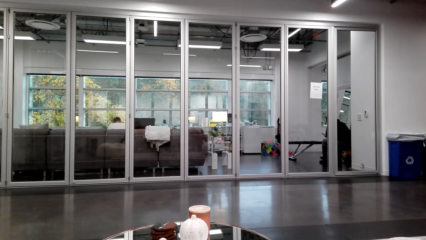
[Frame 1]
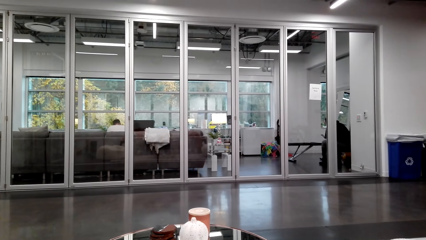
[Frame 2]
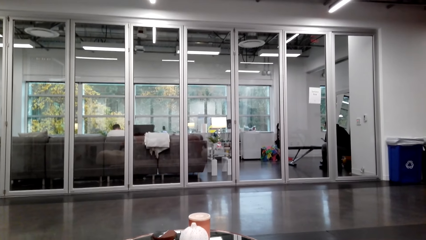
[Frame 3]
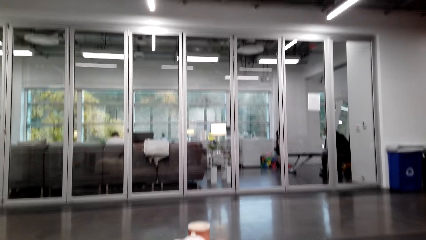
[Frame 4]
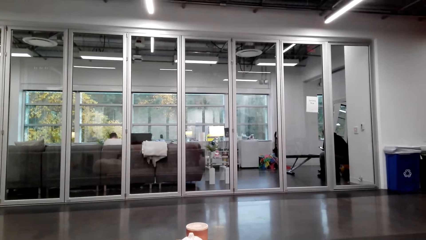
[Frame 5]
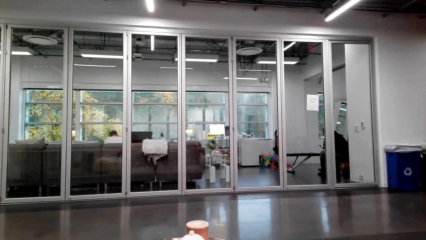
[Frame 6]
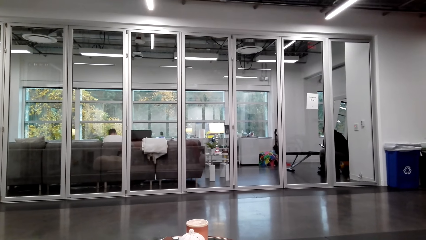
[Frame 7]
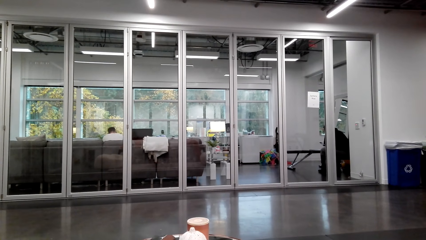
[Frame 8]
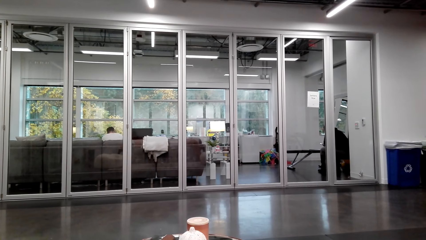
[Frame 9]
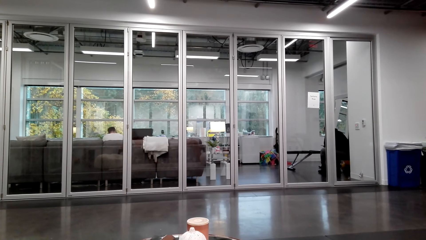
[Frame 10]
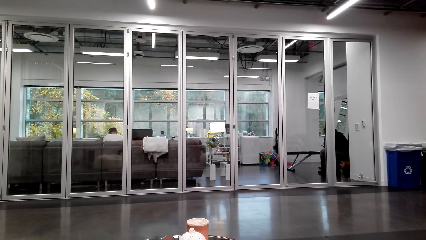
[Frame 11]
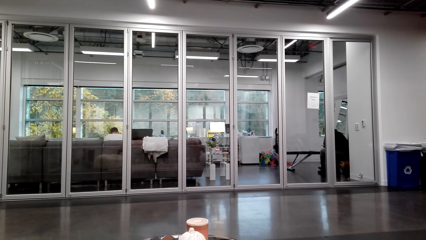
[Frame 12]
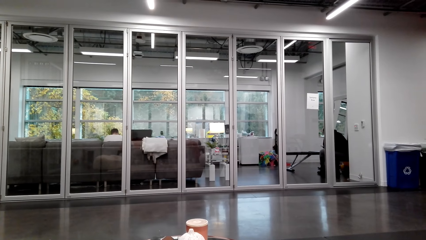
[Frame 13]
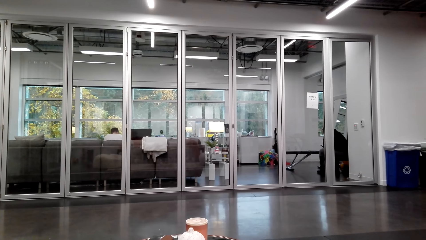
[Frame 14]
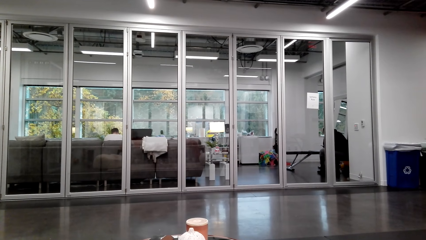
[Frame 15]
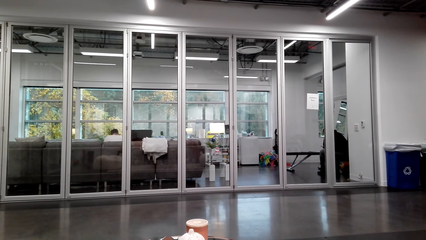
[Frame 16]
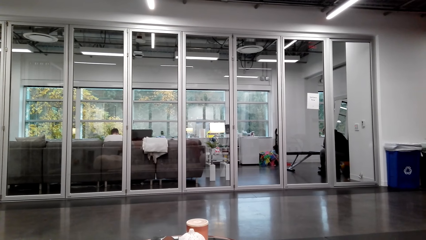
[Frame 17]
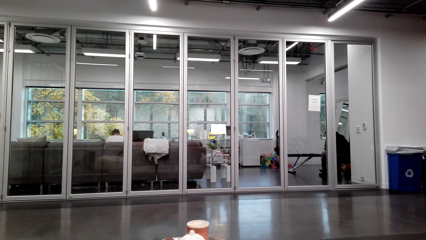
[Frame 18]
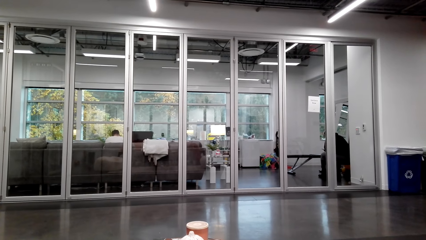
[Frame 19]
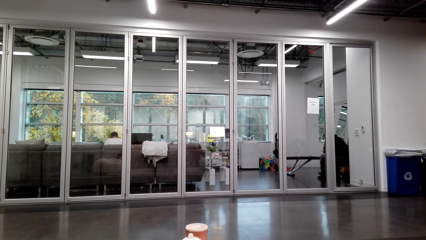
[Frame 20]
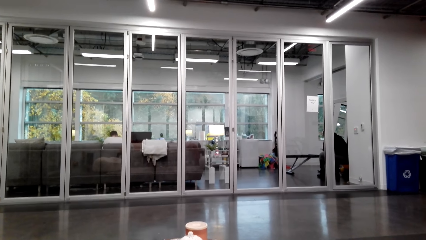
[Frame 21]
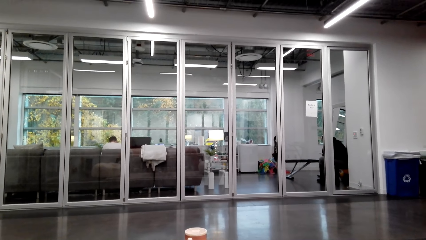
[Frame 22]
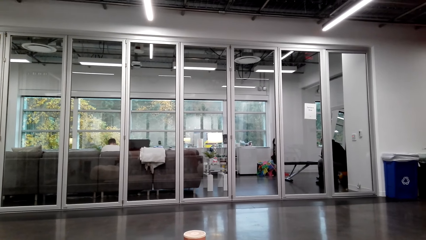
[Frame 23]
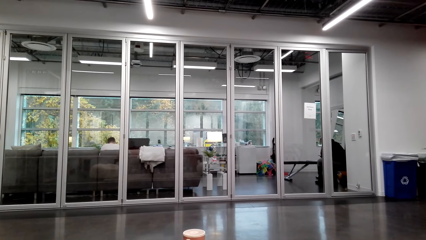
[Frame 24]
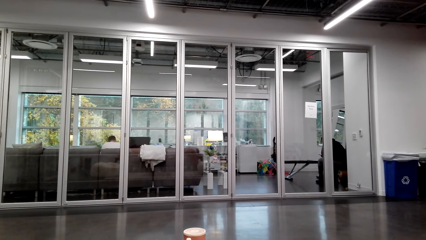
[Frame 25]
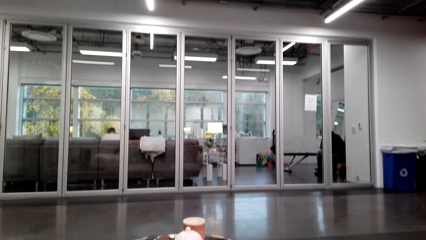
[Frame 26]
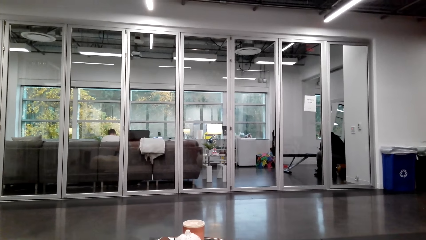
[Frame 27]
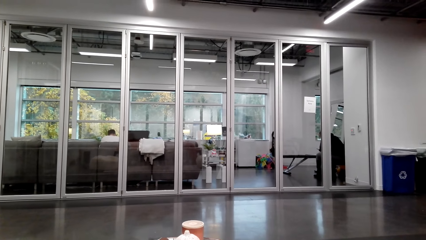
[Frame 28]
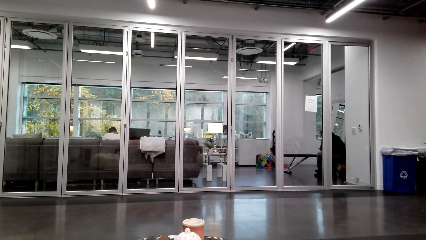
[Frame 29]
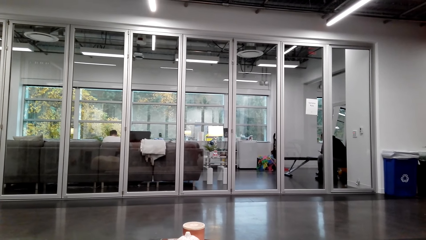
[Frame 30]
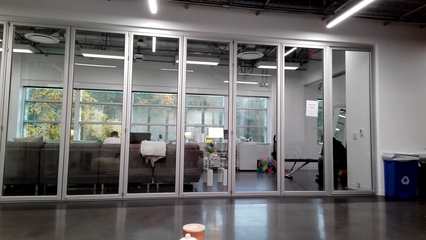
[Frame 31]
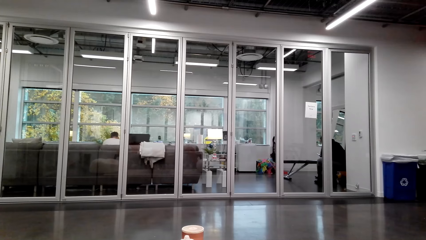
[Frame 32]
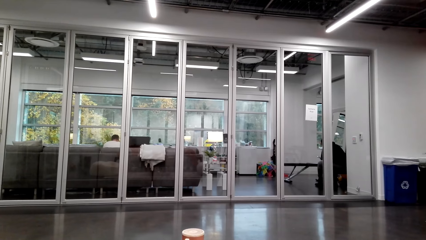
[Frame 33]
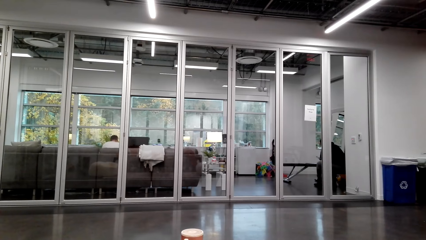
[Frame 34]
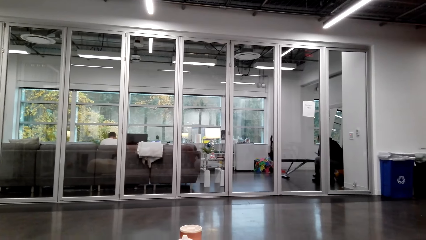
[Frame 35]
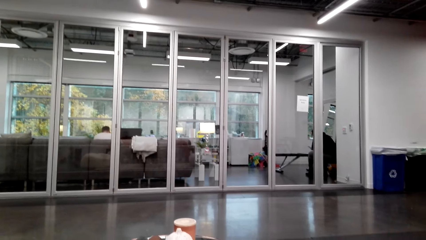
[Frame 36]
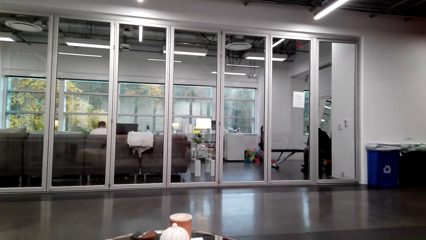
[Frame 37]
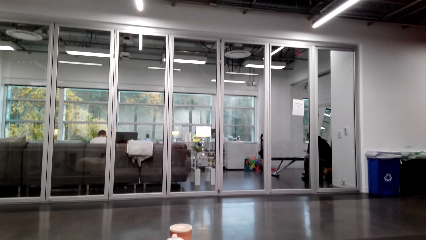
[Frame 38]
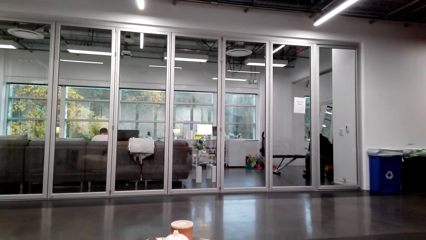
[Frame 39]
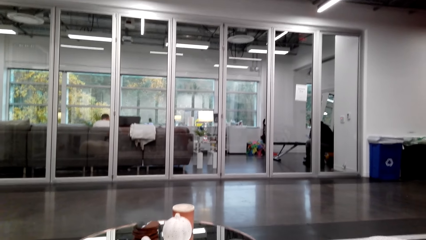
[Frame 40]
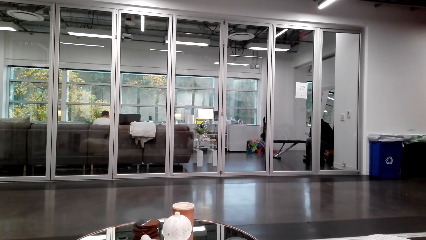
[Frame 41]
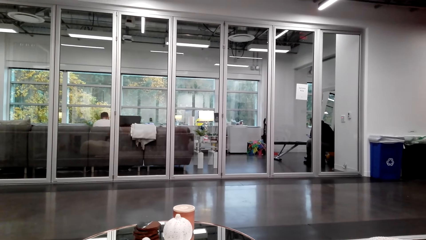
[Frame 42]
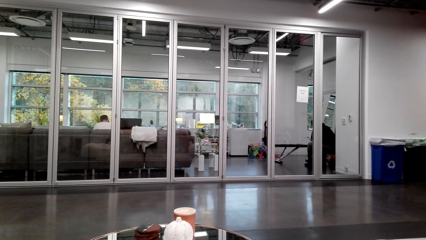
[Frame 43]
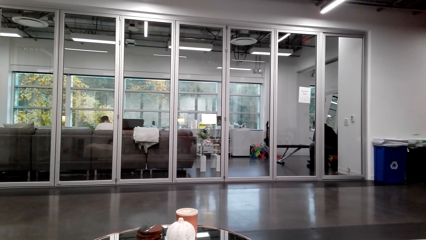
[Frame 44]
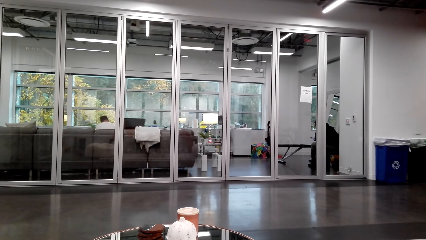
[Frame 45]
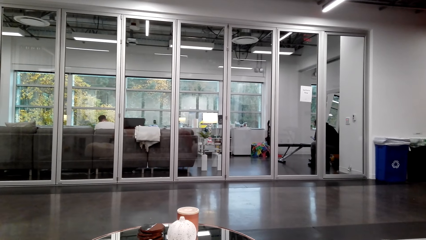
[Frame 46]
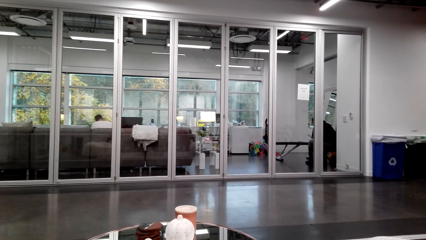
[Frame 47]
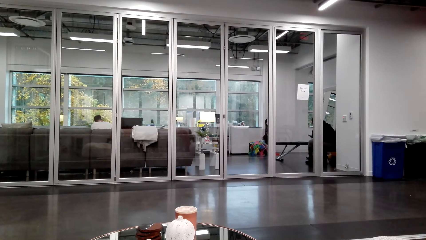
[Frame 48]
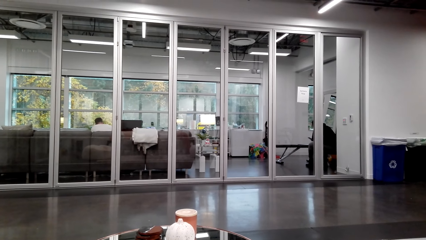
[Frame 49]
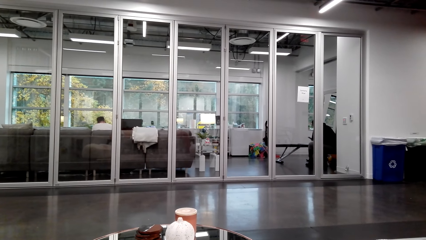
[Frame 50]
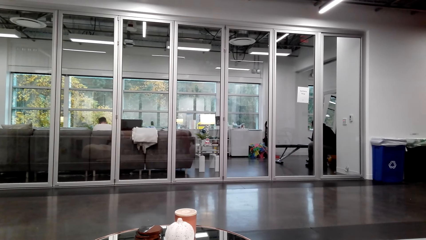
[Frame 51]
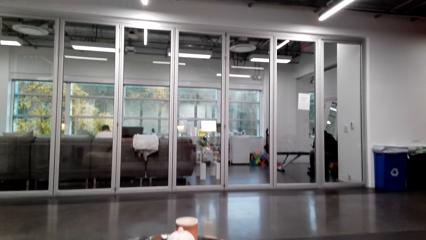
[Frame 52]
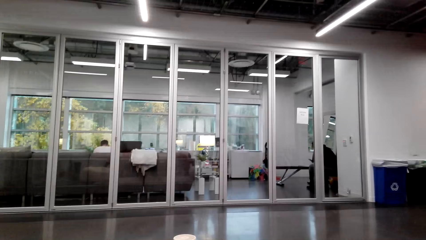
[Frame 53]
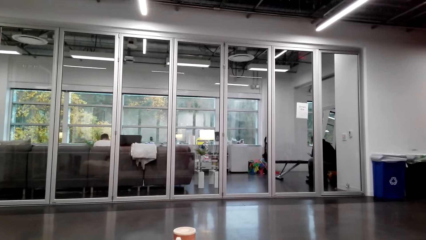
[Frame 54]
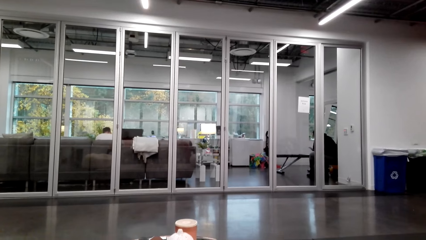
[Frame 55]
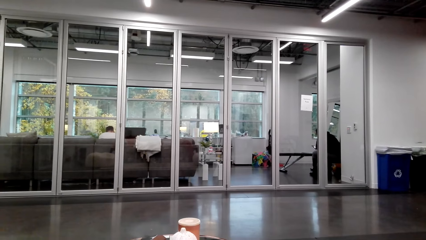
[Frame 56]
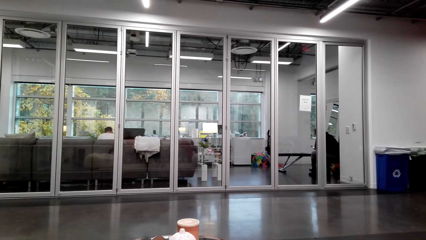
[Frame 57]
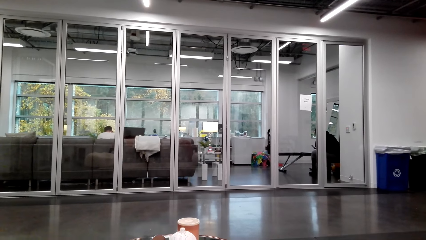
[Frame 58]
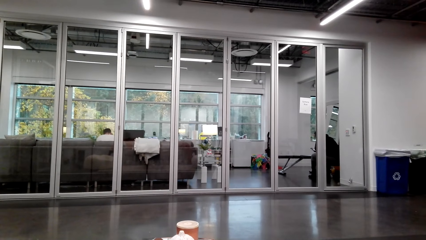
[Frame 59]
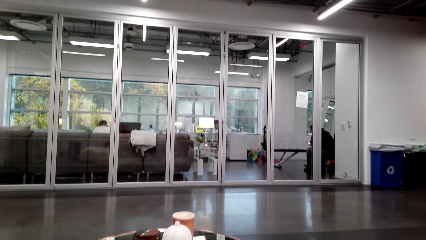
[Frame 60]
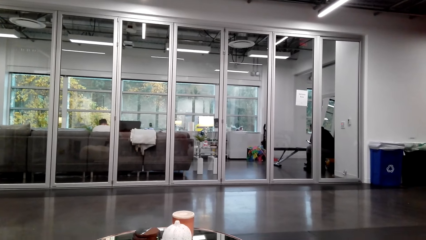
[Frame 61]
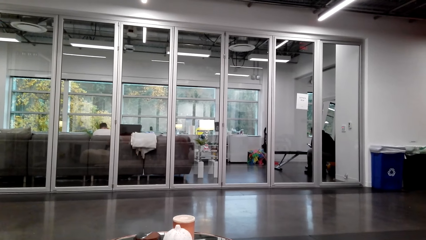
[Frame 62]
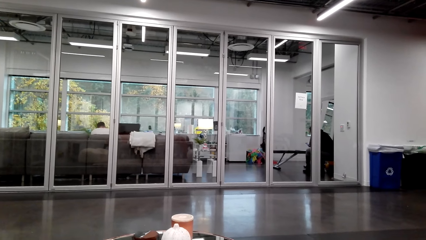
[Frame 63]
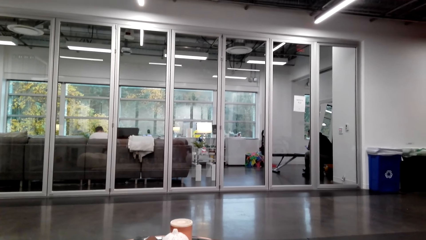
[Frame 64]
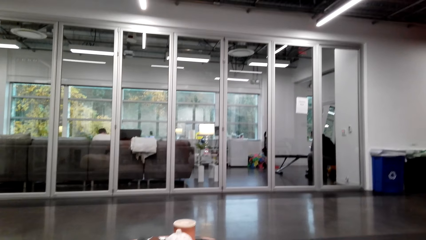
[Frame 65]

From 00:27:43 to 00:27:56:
The camera wearer talks.
